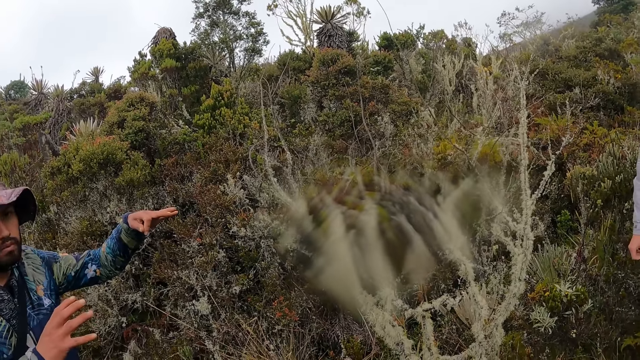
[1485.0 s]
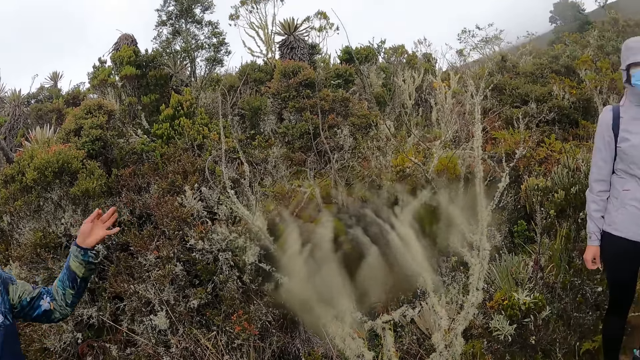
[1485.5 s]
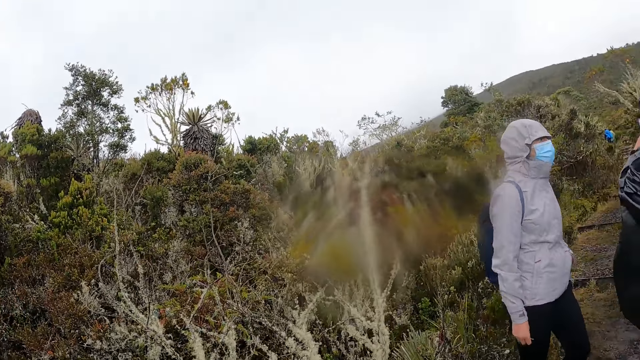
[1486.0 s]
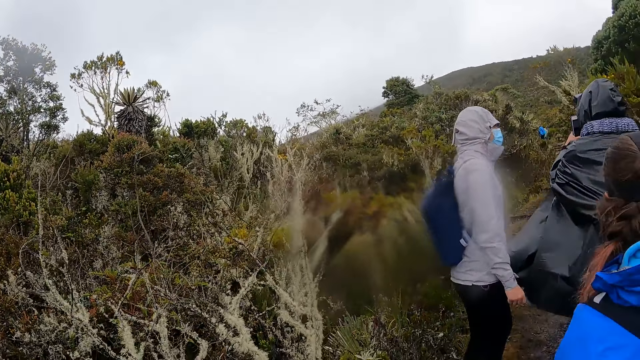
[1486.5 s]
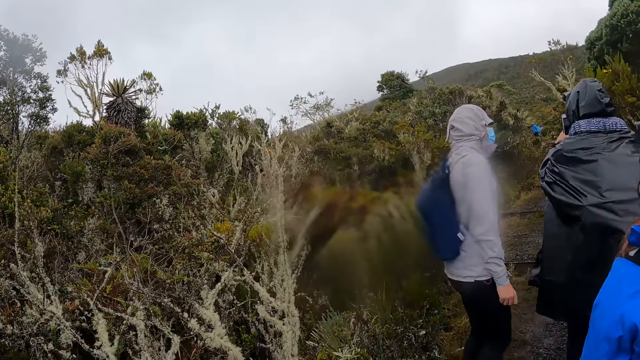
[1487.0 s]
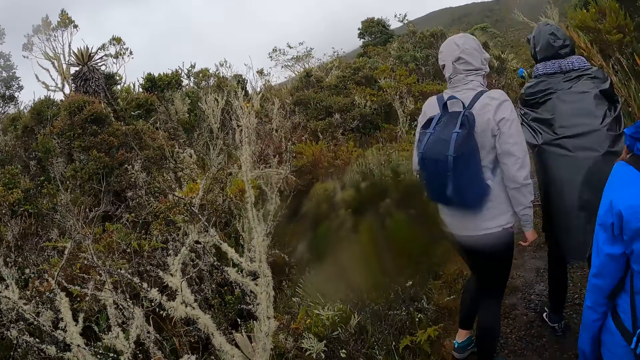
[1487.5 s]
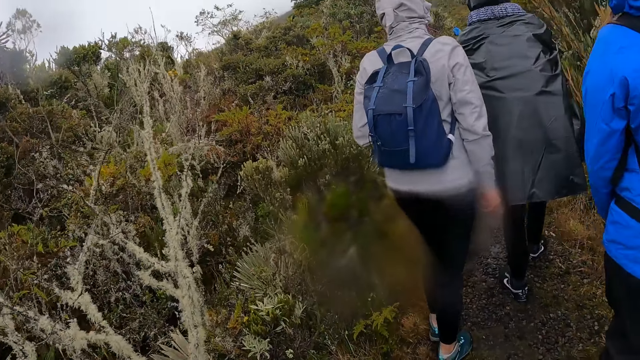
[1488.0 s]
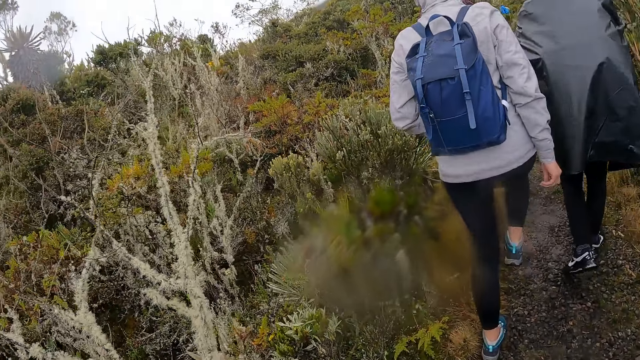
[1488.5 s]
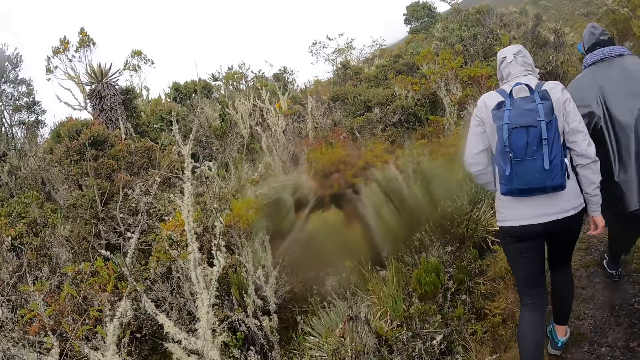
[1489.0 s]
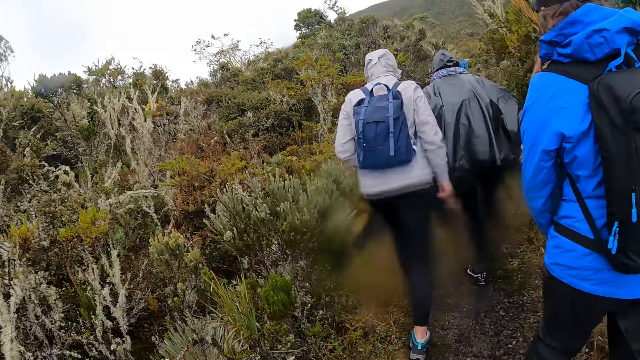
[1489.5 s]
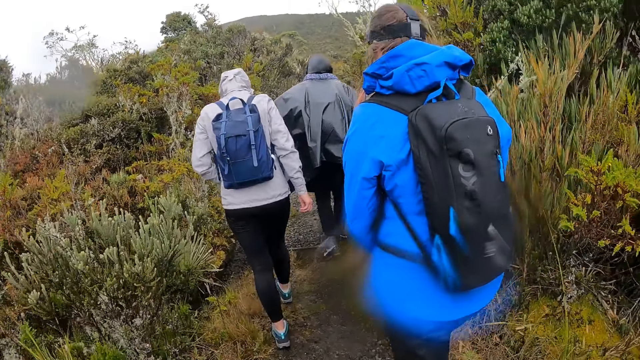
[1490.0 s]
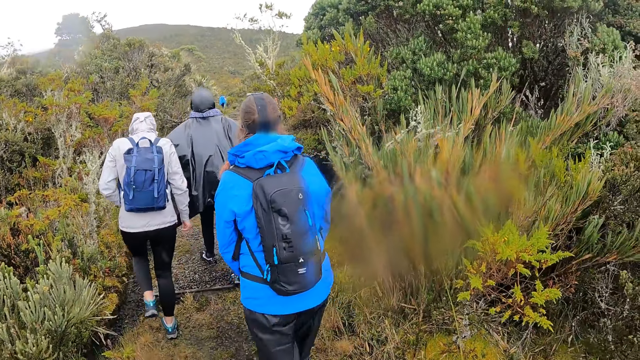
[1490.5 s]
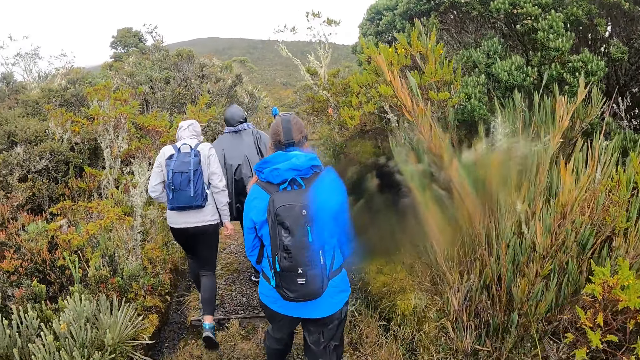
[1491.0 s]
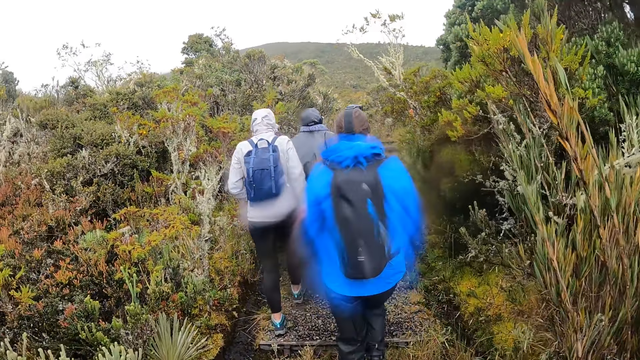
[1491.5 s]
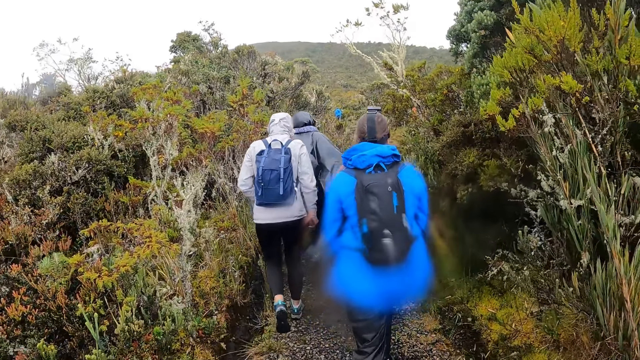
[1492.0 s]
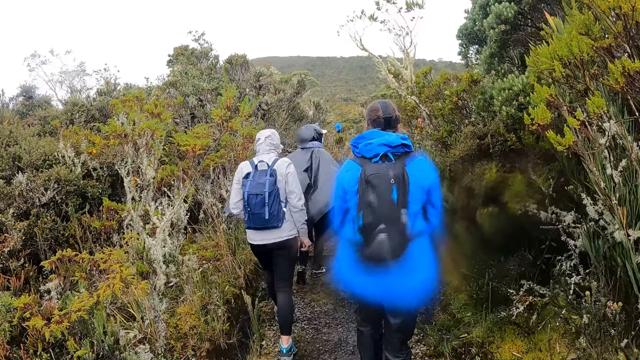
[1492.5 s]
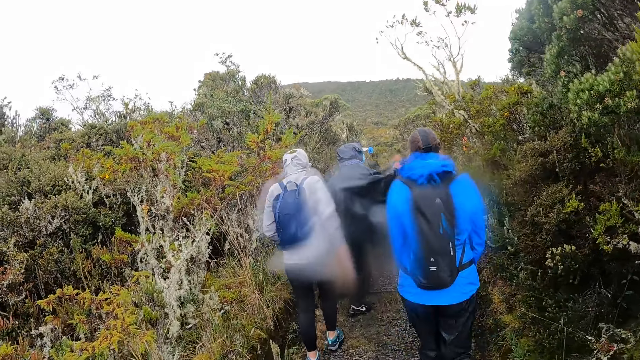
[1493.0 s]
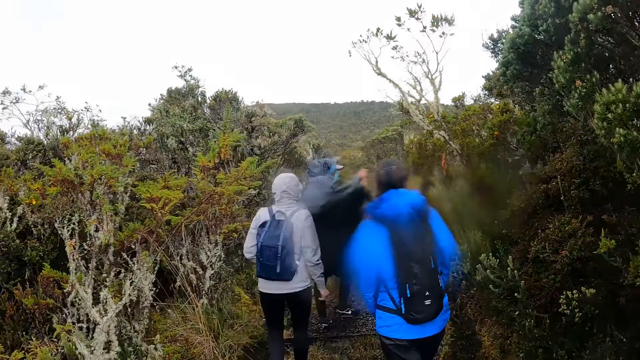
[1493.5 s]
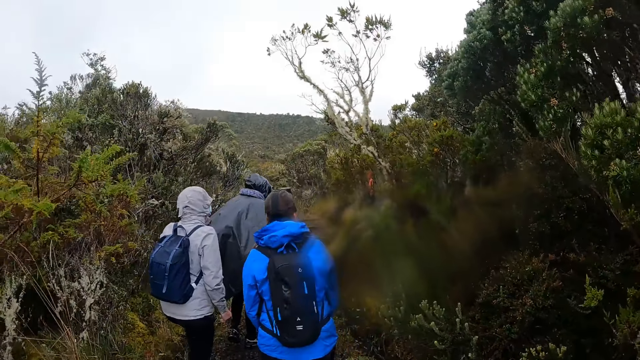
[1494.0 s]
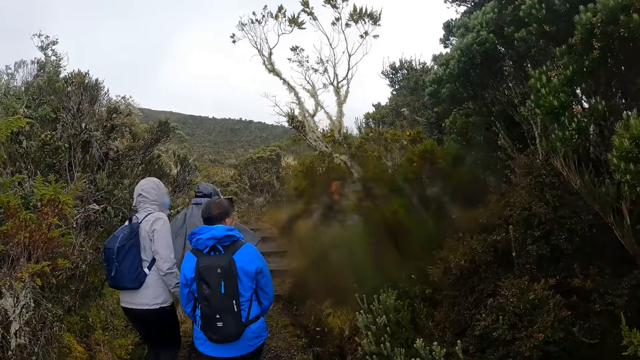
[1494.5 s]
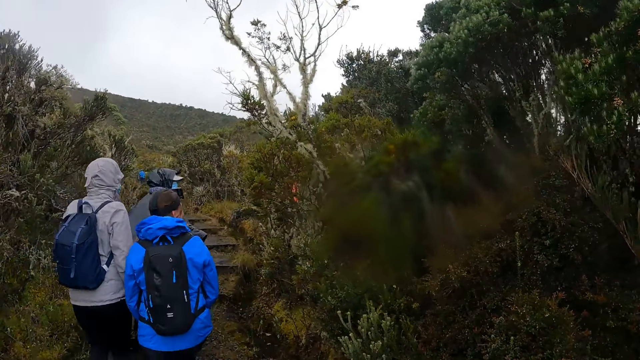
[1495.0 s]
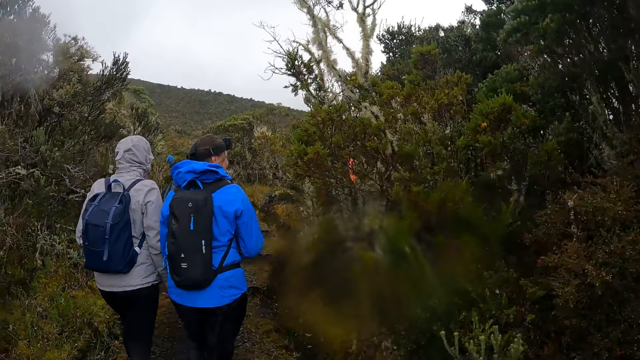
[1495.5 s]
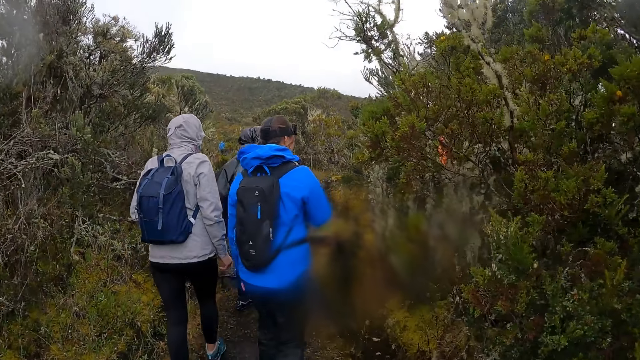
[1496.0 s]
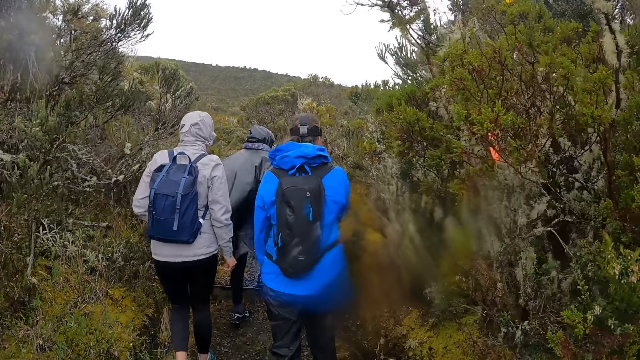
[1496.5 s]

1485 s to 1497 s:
The camera wearer looks at a man. The man converses with the camera wearer. The camera wearer walks around with men.

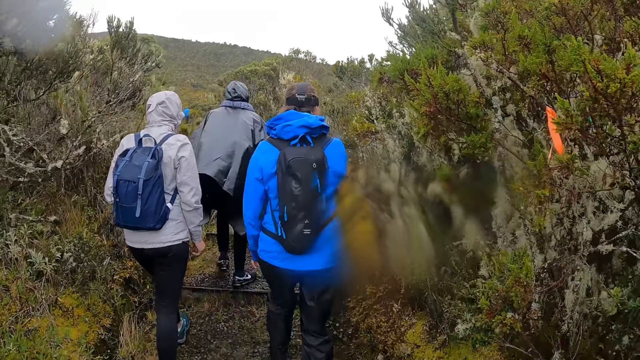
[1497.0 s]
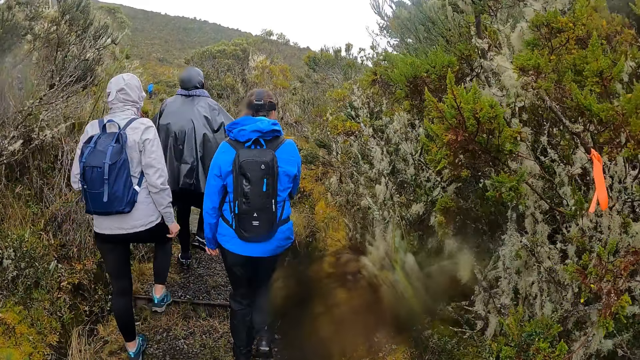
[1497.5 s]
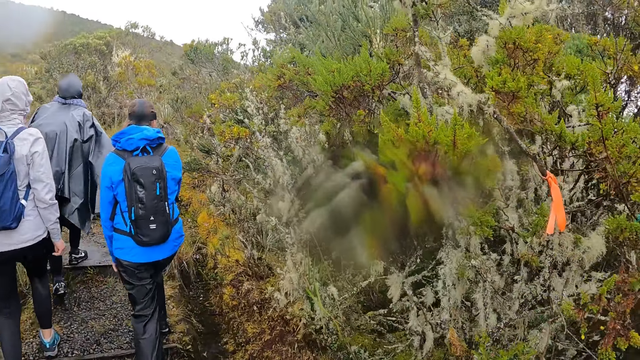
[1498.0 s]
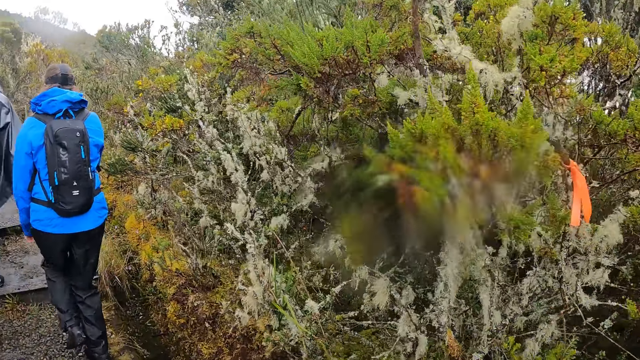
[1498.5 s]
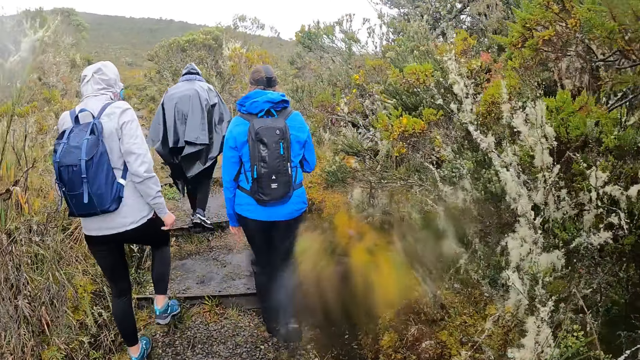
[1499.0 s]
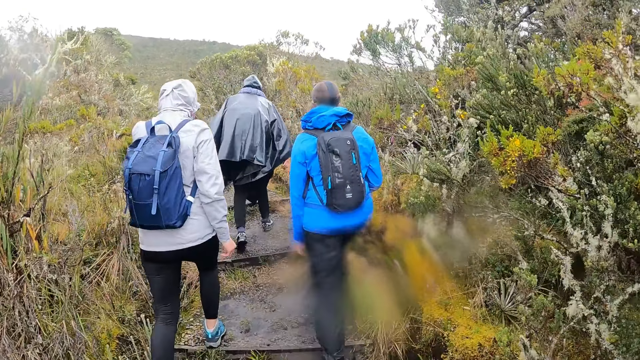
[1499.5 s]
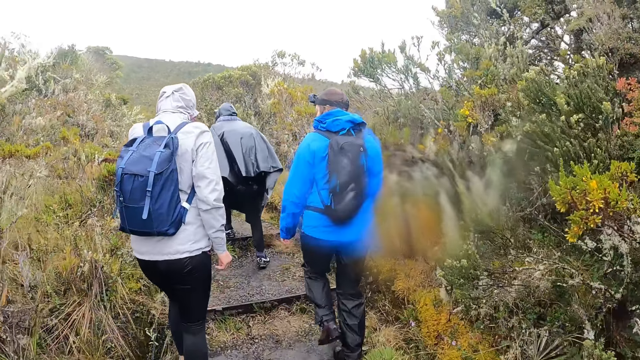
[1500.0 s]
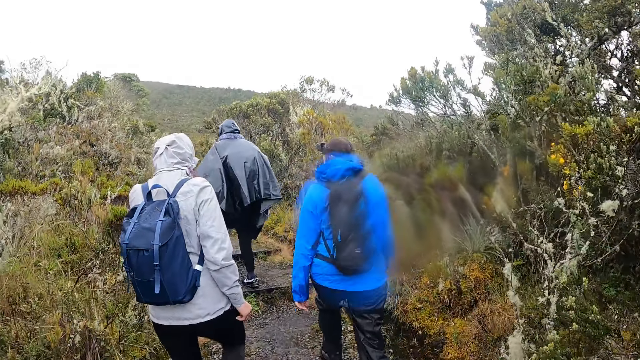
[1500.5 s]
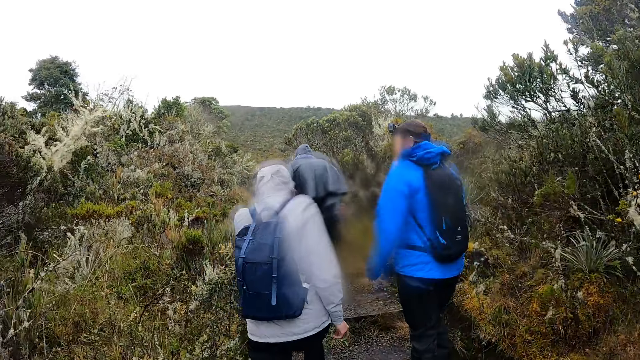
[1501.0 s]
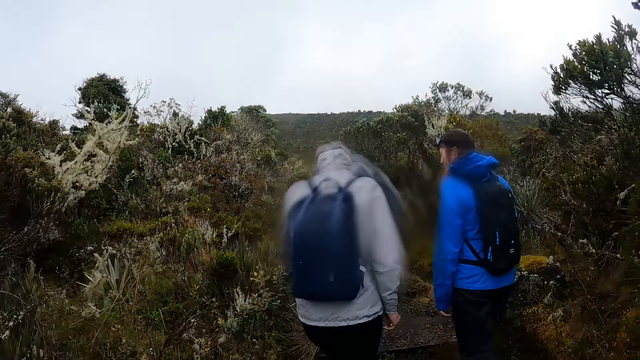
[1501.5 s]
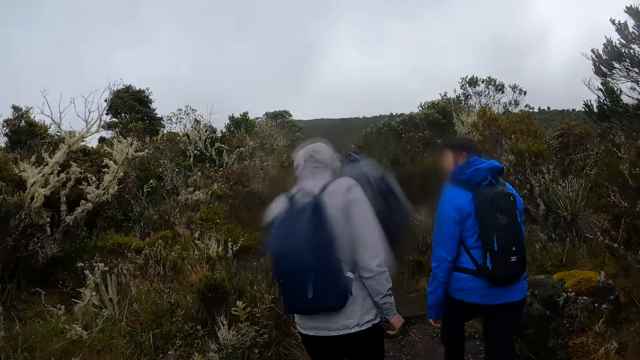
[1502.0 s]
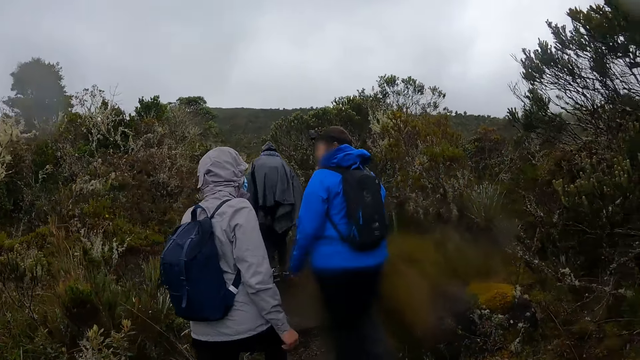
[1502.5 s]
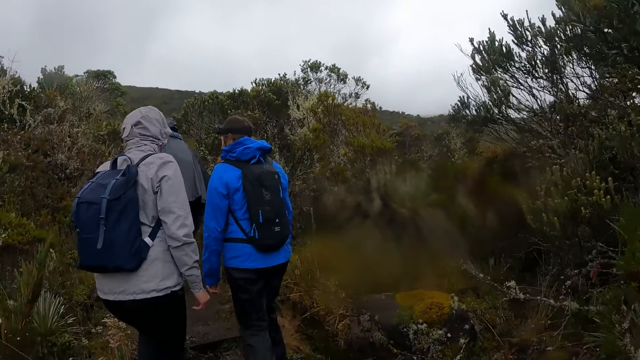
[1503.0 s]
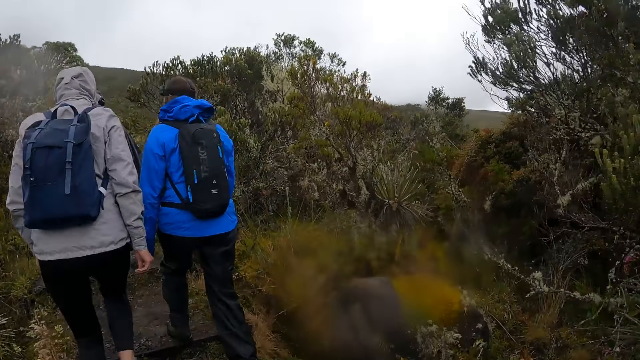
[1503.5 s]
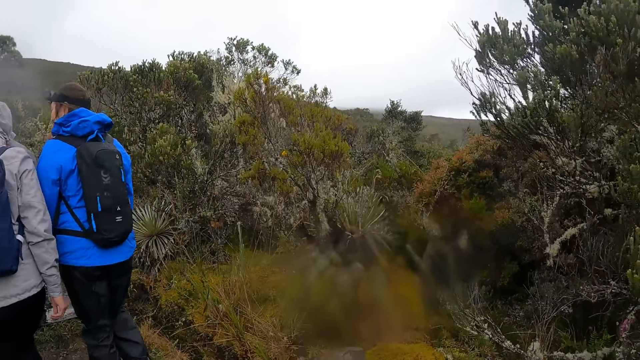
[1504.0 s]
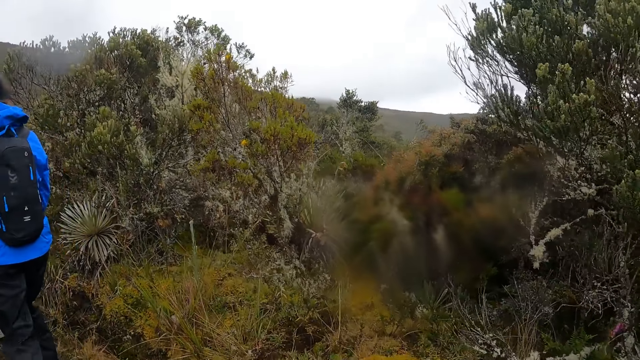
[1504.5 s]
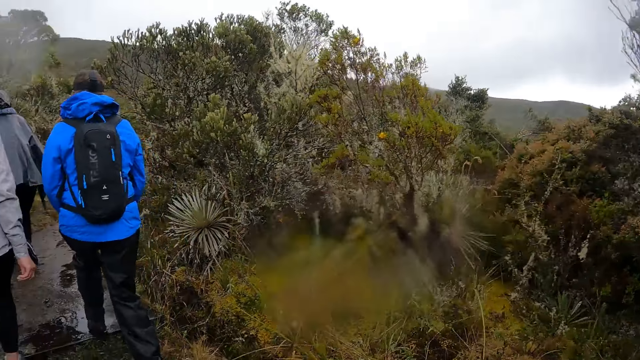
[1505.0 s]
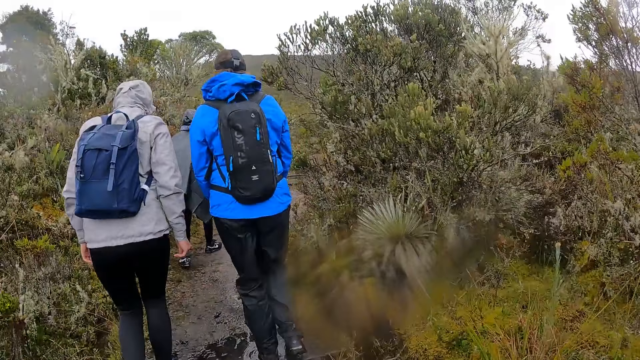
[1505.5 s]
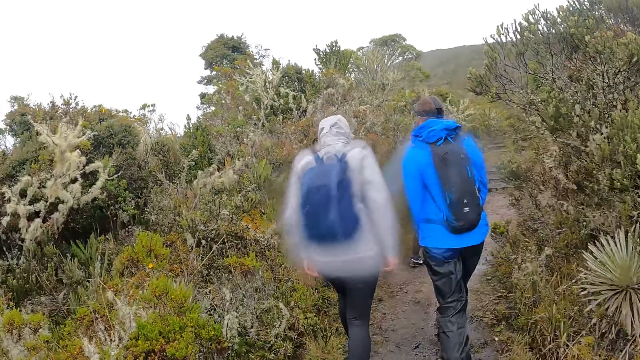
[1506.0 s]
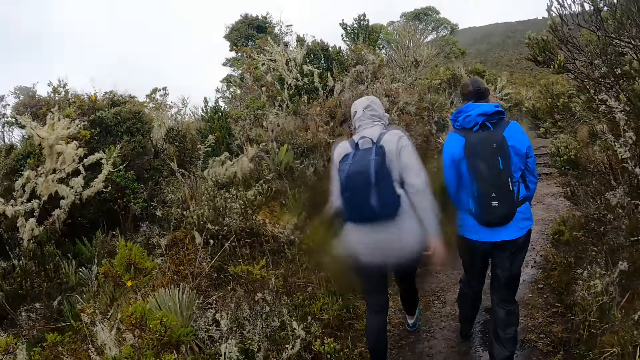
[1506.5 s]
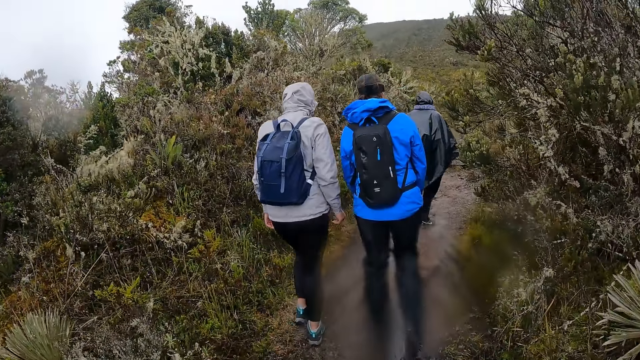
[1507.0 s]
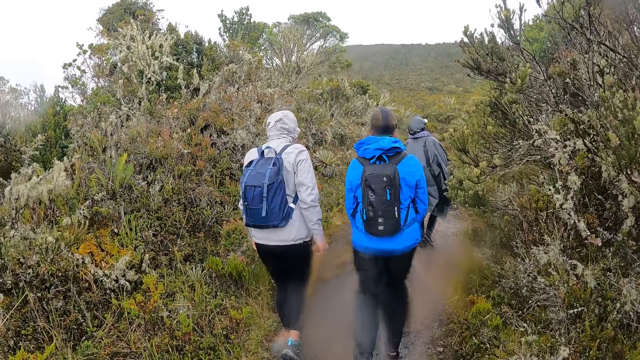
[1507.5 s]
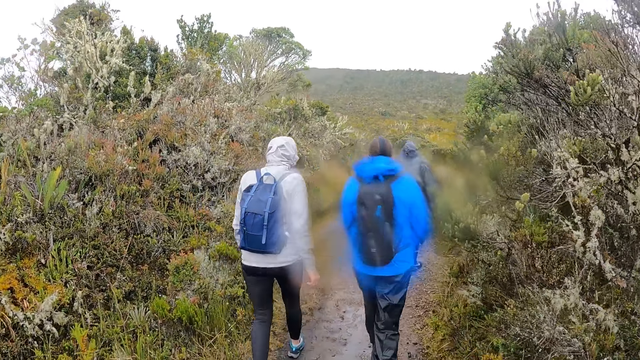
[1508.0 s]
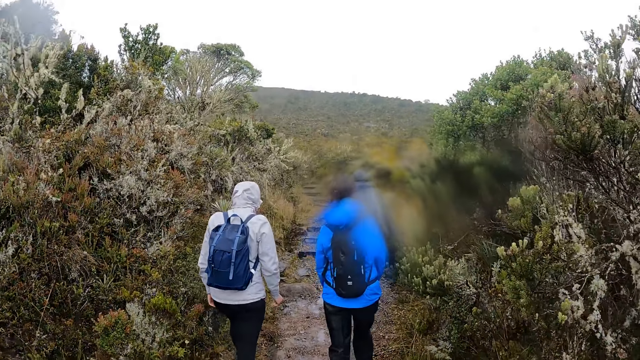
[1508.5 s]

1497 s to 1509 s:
The camera wearer looks around the forest. They walk around with the men.
